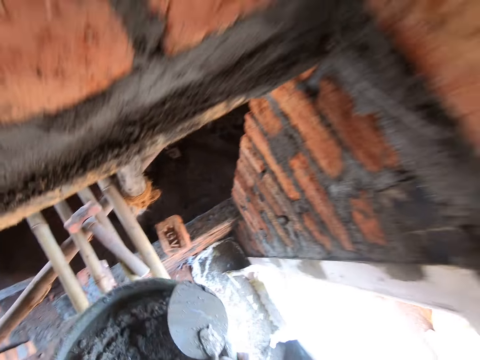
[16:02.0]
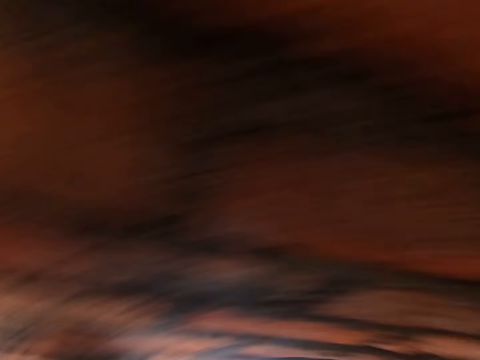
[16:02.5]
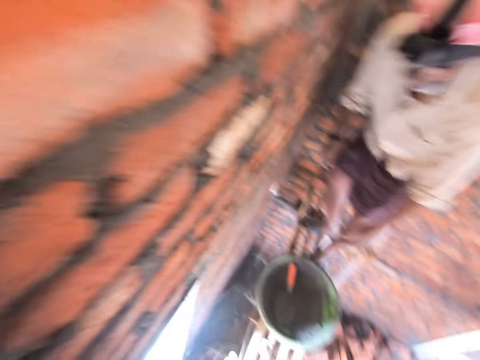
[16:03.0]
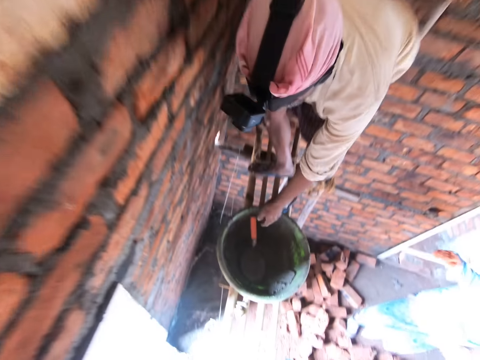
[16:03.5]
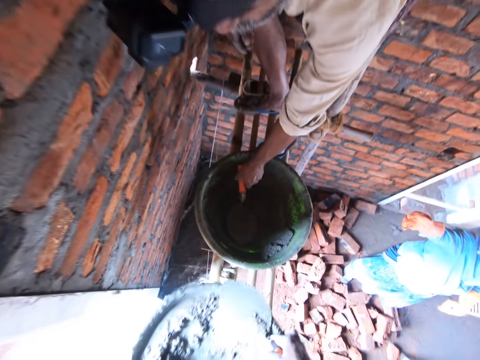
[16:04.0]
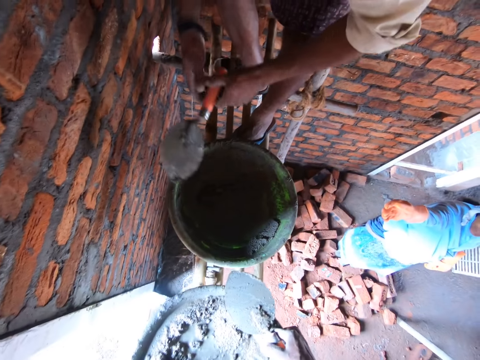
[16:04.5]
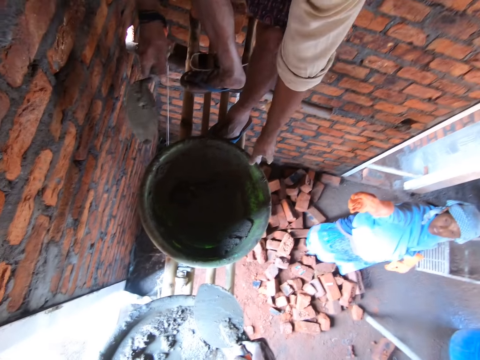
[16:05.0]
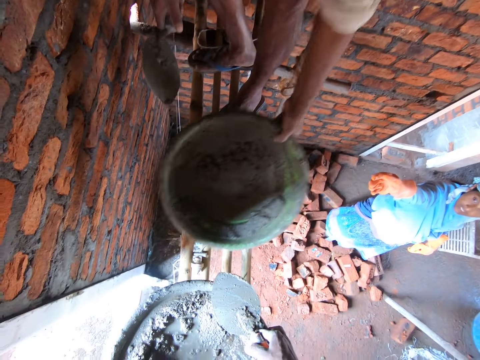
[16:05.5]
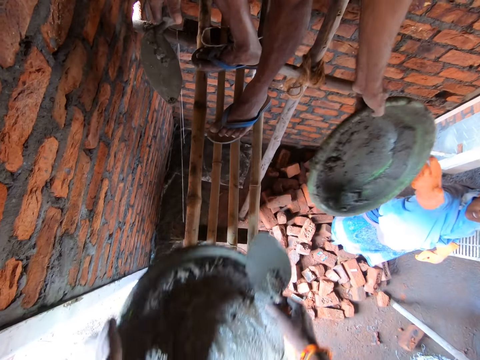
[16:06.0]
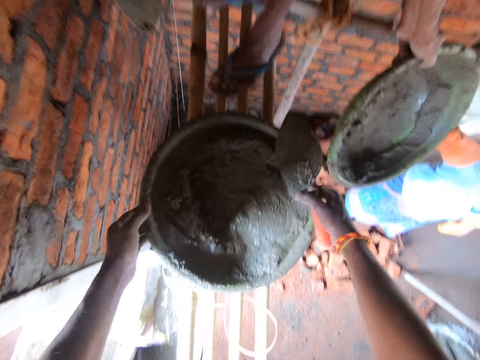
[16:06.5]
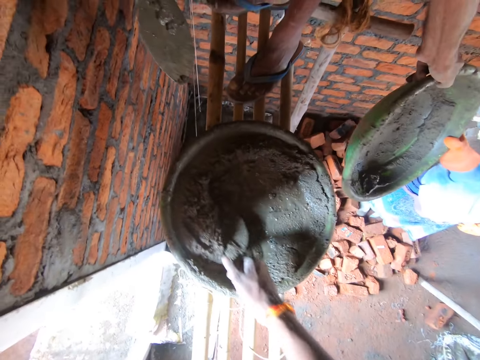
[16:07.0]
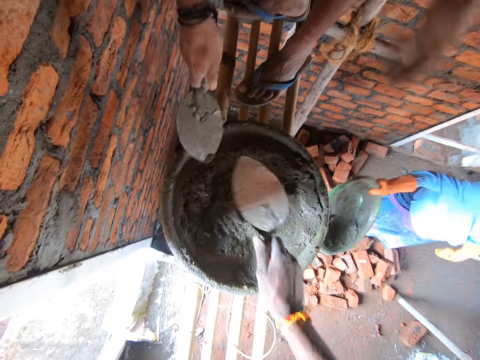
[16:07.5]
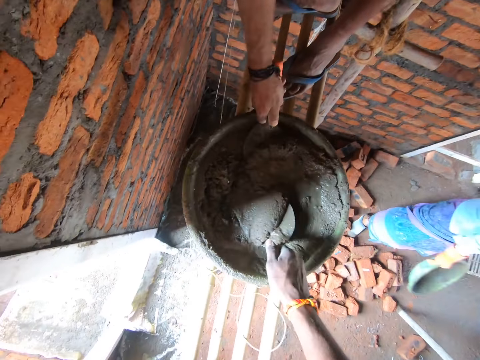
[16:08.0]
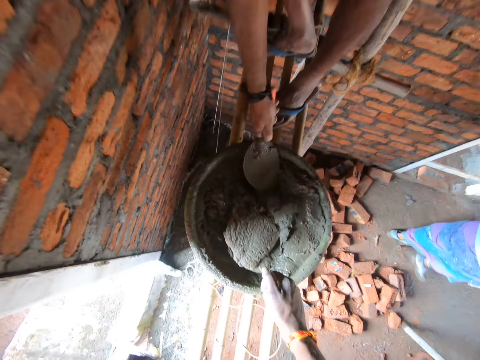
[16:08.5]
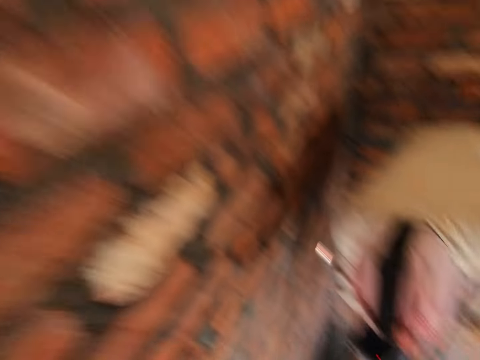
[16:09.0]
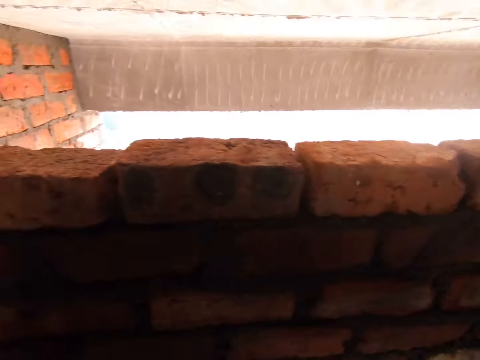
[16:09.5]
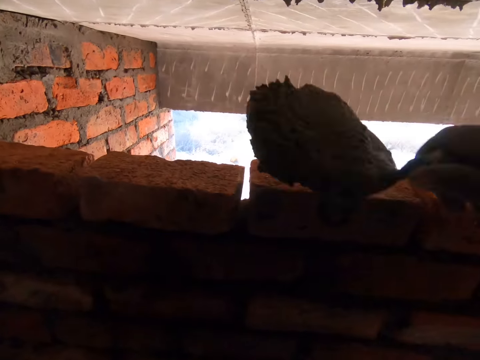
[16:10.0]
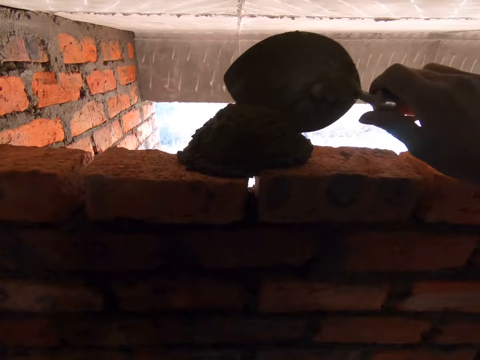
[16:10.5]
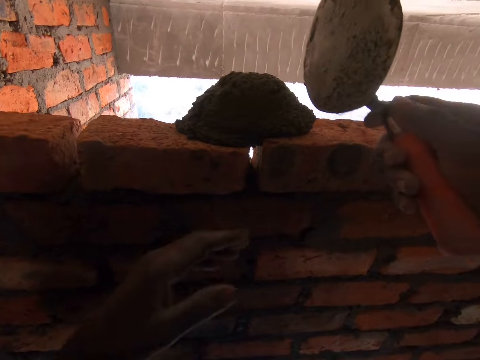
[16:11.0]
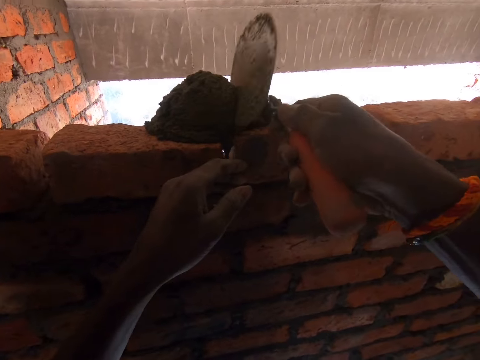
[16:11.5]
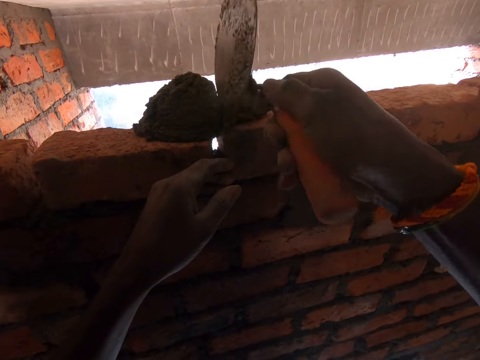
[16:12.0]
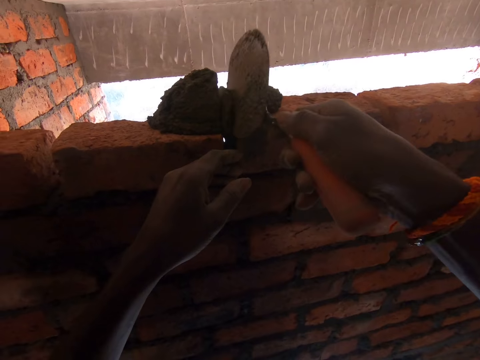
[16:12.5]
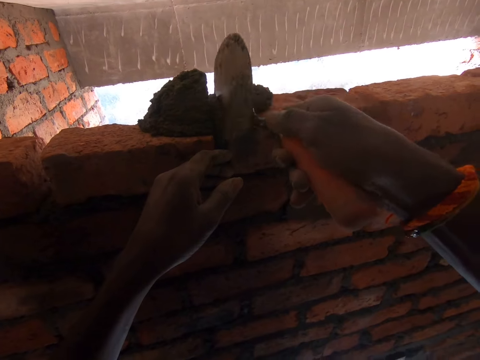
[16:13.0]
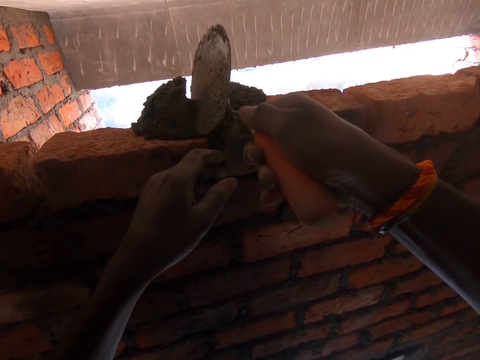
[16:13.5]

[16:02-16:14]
The camera wearer holds the basin or mortar tray with both his hands. He picks up the basin. He stands up. A man bends towards the basin. A woman walks towards the man. The camera wearer bends towards the platform. The man picks up the trowel. The camera wearer drops the mortar tray on the wooden rails. The man places the trowel in his right hand. The man picks up the basin. The man hands the basin to the woman. The camera wearer places the basin on the platform. The man talks to the camera wearer and the woman. The camera wearer mixes cement or mortar with the trowel. The man mixes cement with the trowel. The camera wearer fetches cement with the trowel. The woman walks away from the camera wearer. The camera wearer stands up. He places cement on the brick. He inserts cement between the hole in the brick with the trowel. He spreads the mortar between the bricks.

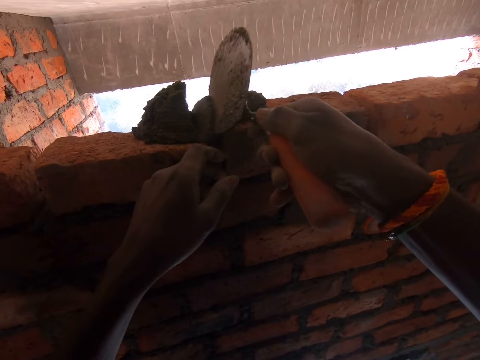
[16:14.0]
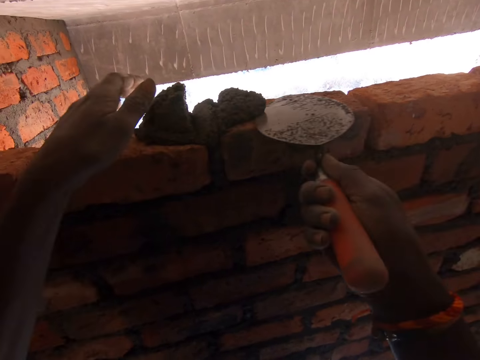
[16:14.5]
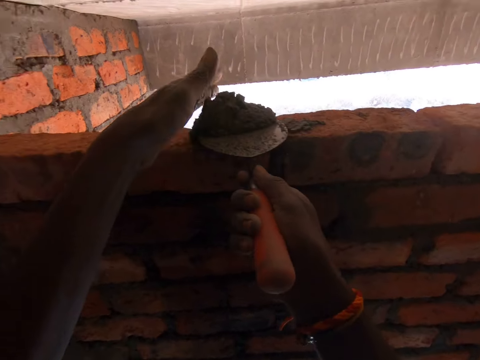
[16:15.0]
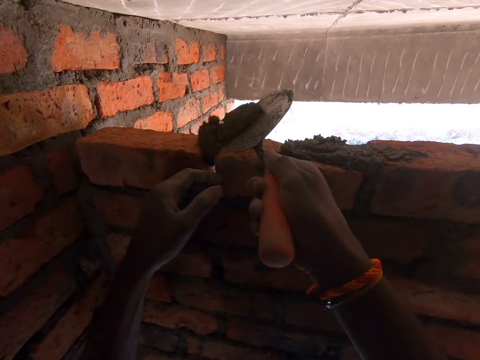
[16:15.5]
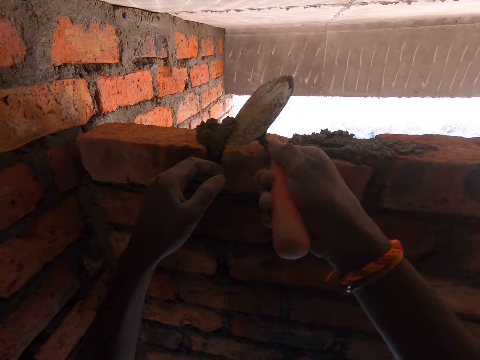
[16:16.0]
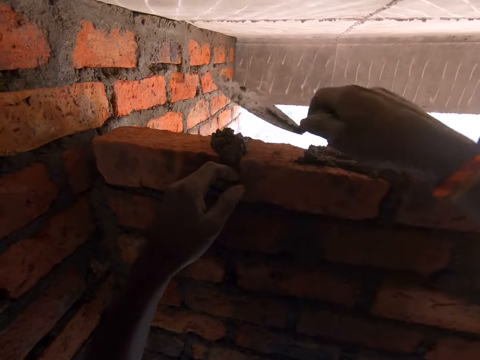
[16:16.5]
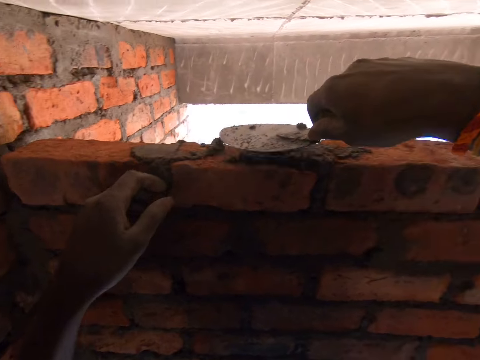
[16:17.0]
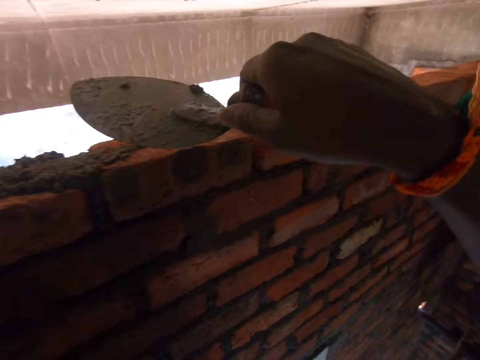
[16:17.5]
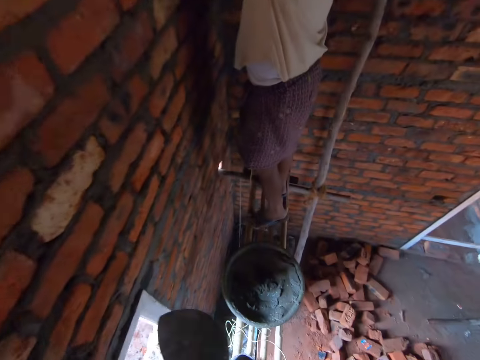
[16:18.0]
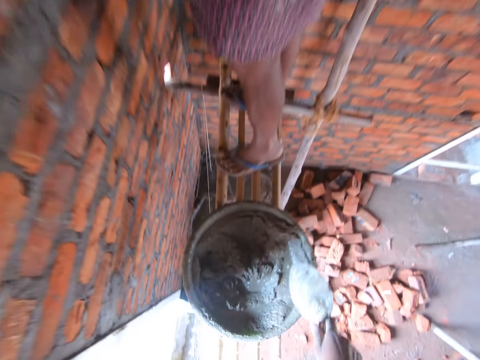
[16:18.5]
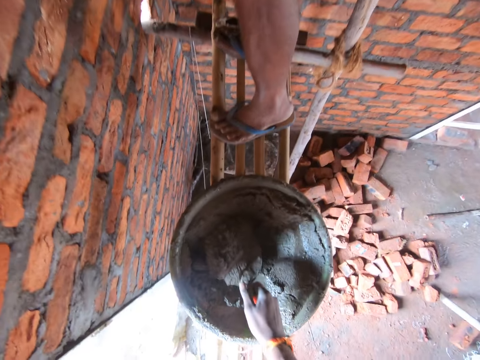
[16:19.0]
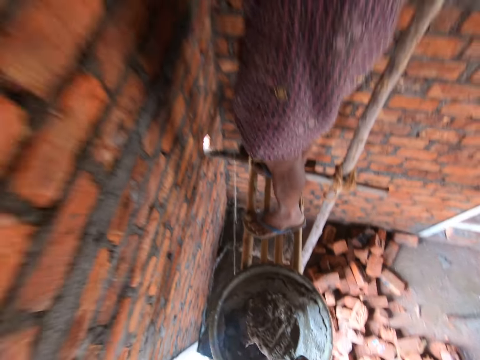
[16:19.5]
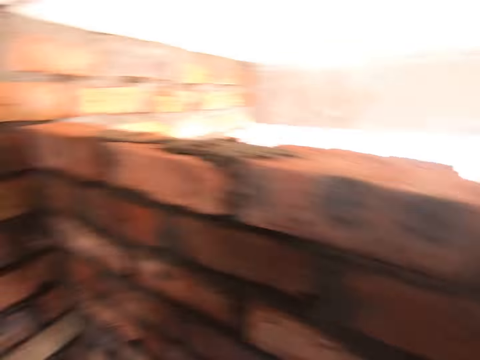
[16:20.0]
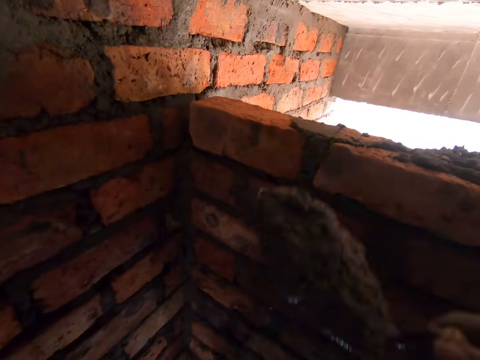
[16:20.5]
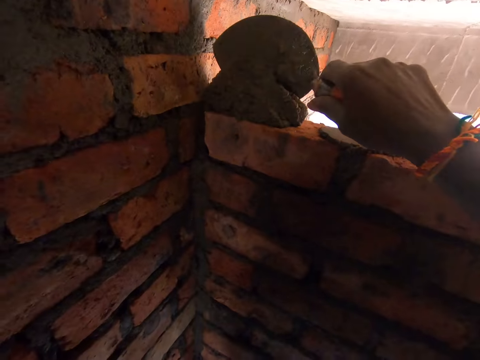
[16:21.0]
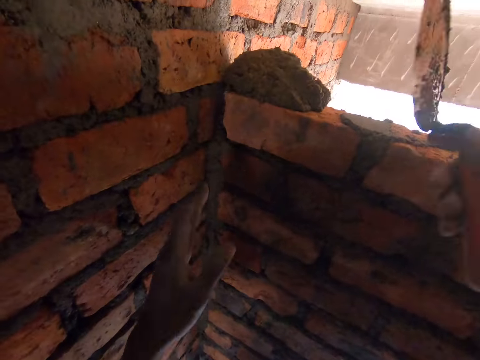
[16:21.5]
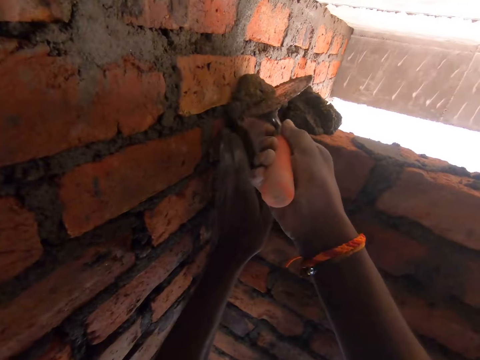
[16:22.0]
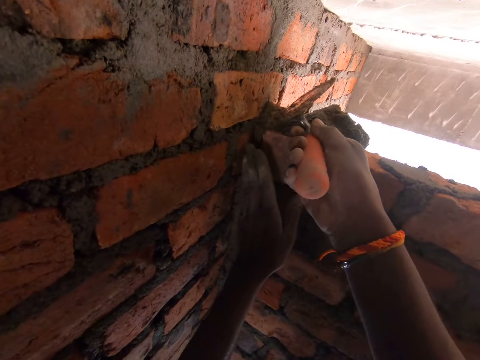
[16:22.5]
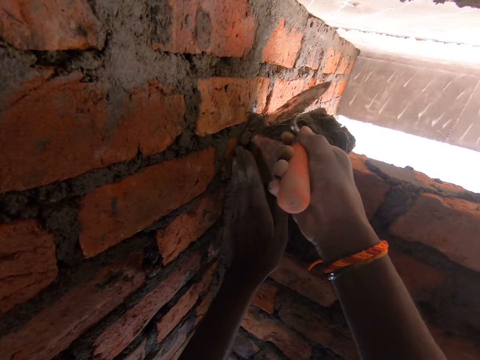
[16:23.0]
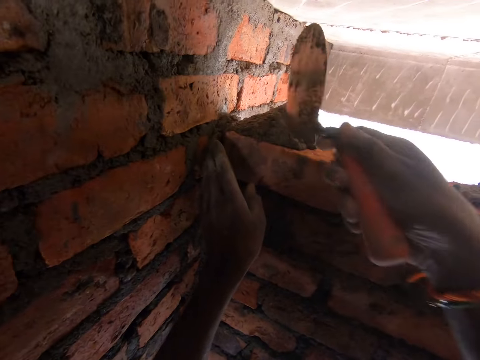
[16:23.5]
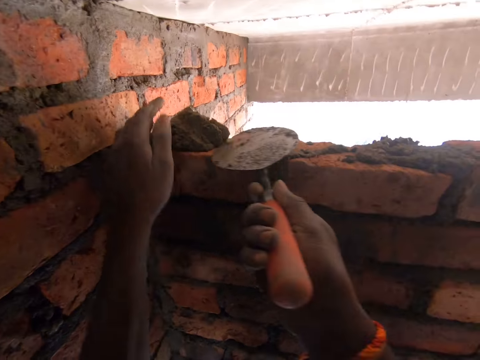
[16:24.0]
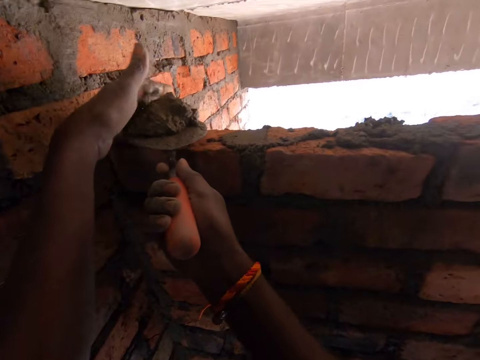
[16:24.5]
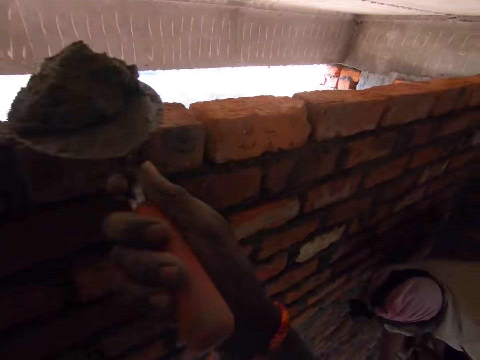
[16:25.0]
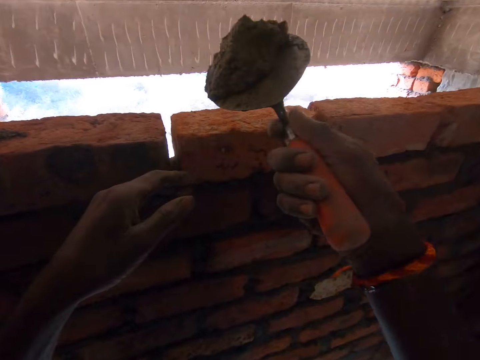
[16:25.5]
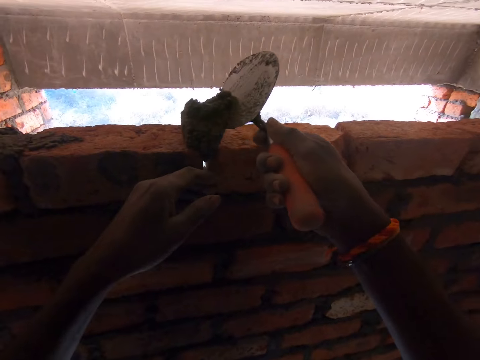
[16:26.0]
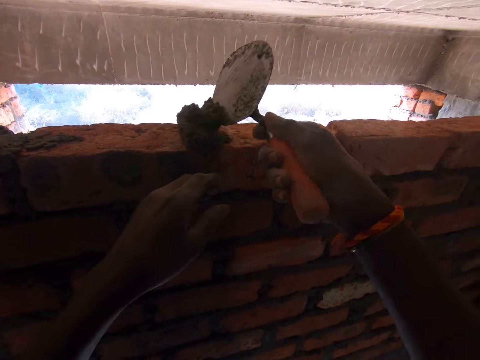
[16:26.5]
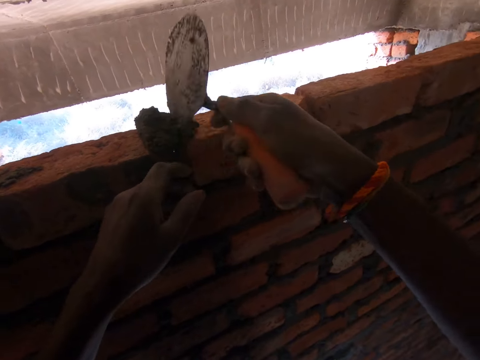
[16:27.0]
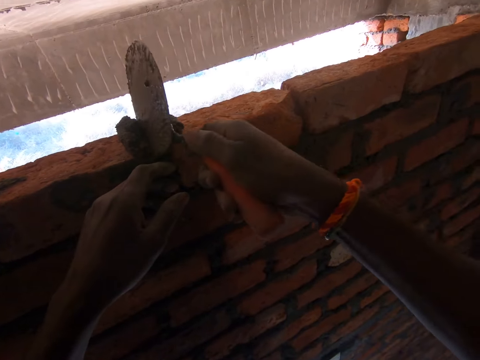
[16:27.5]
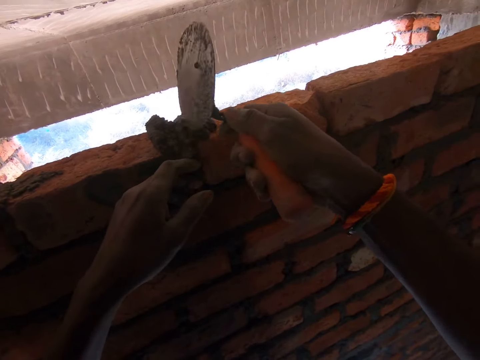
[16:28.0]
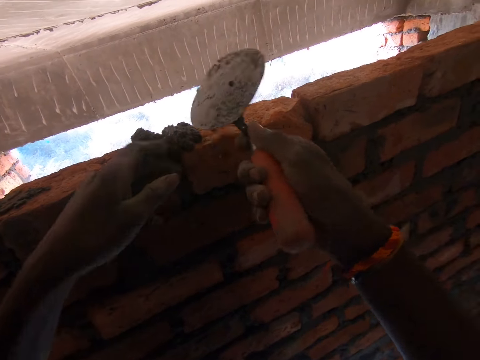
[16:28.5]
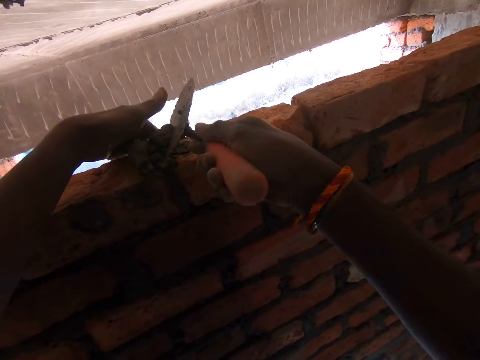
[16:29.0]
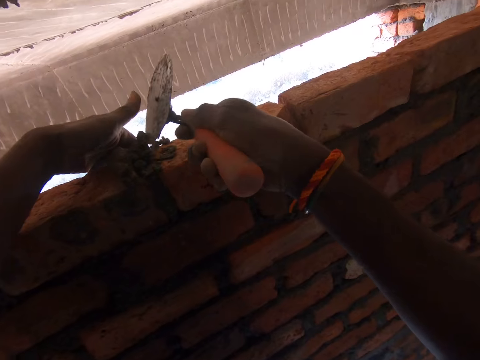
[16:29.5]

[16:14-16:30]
The camera wearer fetches the excess cement or mortar with the trowel and his left hand. He inserts cement between the hole in the brick with the trowel. He spreads the cement on the bricks with the trowel. He bends towards the basin. He fetches cement with the trowel. He stands up. He places cement on the brick. He pours mortar on the bricks. He inserts cement between the holes in the brick with the trowel. He spreads the mortar between the bricks. He fetches the excess cement with the trowel and his left hand. He inserts cement between the hole in the brick with the trowel.
